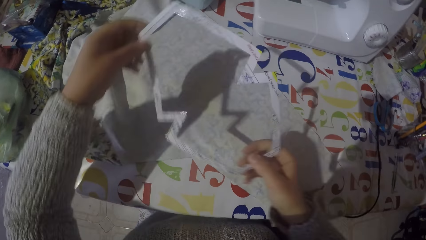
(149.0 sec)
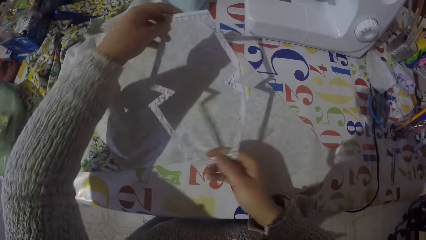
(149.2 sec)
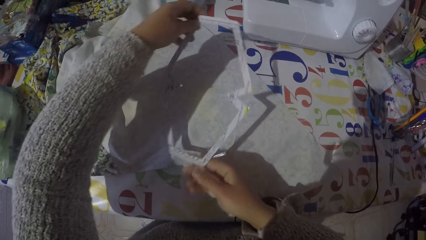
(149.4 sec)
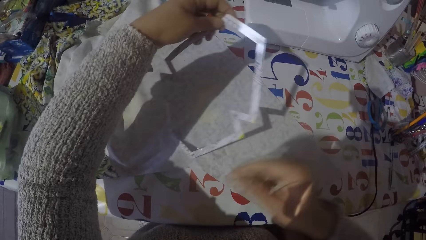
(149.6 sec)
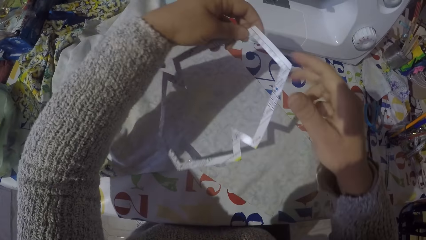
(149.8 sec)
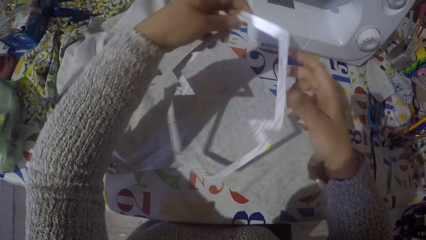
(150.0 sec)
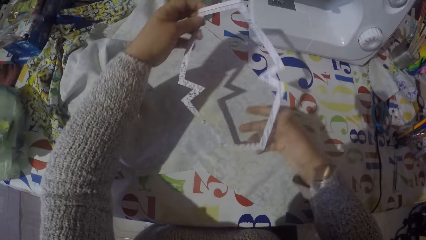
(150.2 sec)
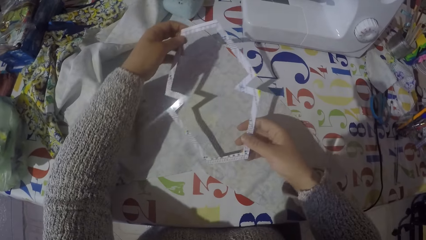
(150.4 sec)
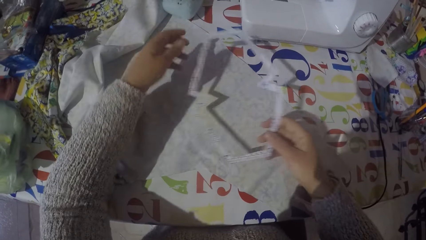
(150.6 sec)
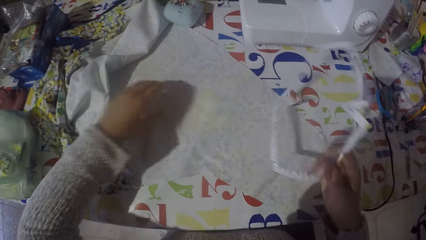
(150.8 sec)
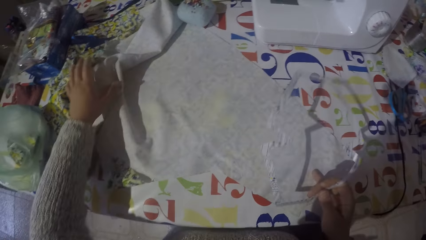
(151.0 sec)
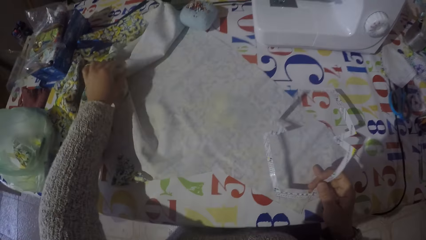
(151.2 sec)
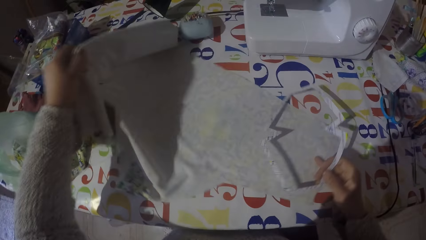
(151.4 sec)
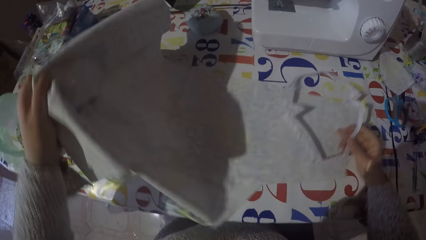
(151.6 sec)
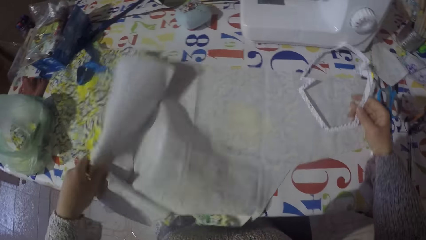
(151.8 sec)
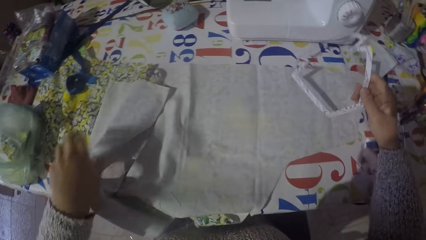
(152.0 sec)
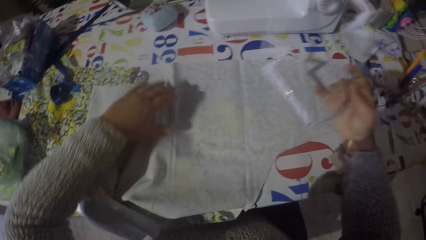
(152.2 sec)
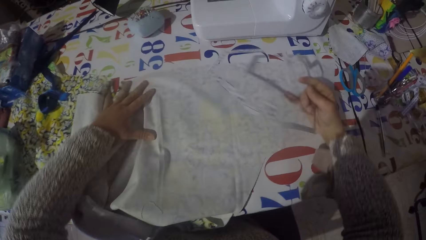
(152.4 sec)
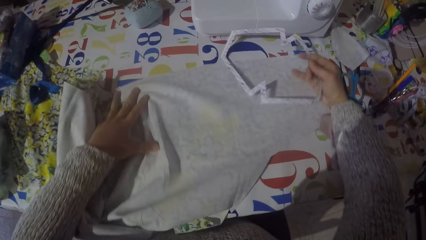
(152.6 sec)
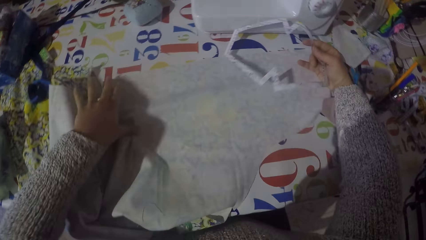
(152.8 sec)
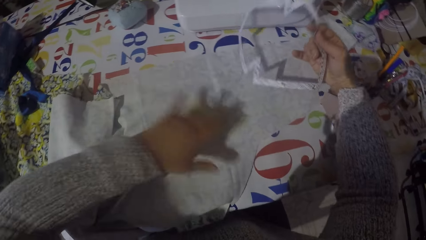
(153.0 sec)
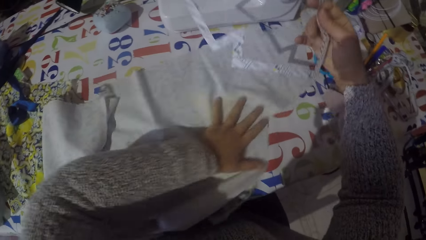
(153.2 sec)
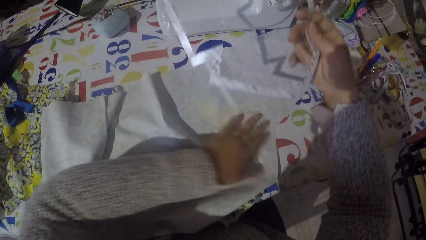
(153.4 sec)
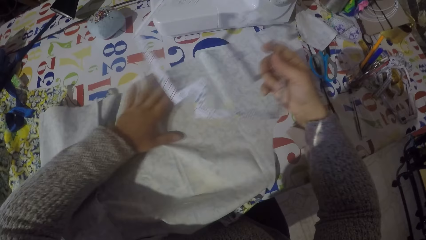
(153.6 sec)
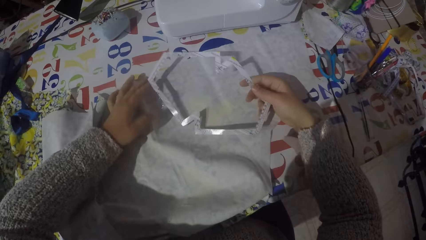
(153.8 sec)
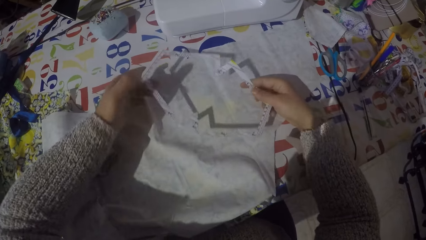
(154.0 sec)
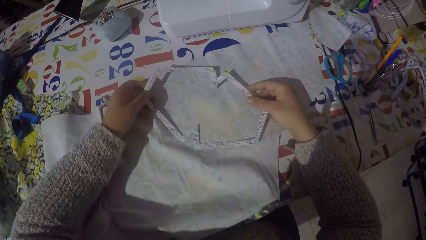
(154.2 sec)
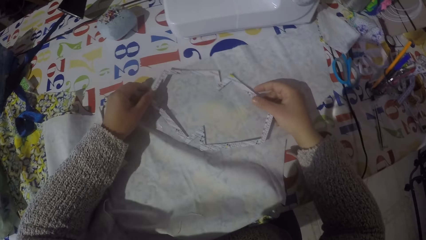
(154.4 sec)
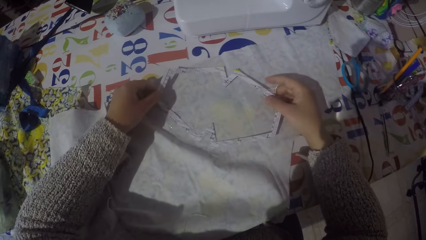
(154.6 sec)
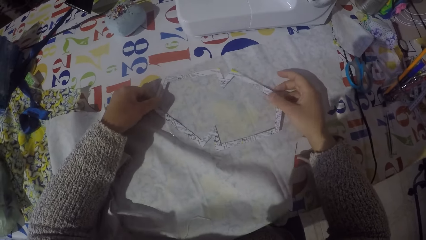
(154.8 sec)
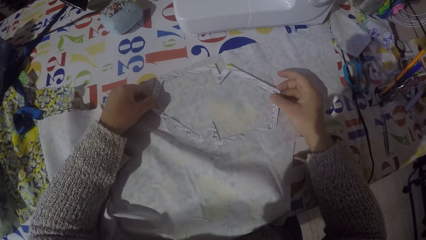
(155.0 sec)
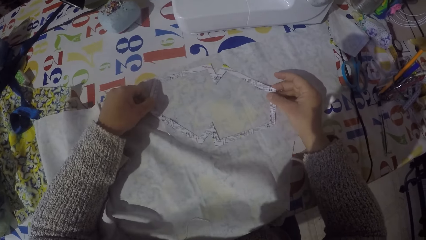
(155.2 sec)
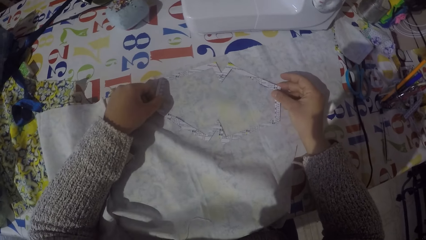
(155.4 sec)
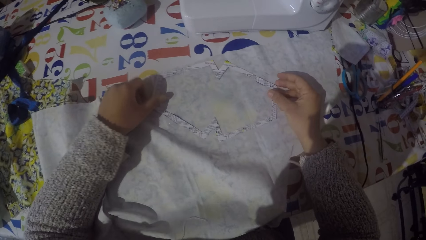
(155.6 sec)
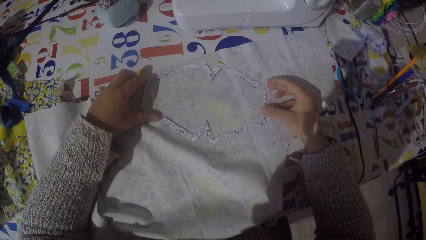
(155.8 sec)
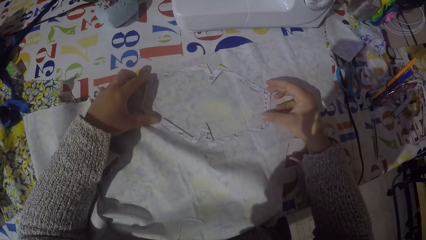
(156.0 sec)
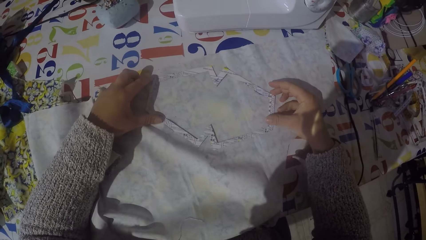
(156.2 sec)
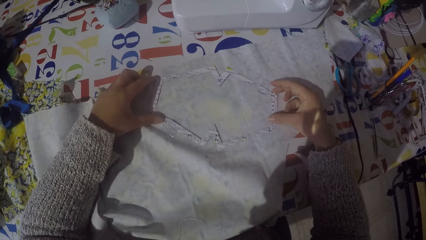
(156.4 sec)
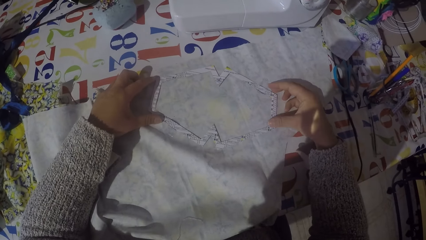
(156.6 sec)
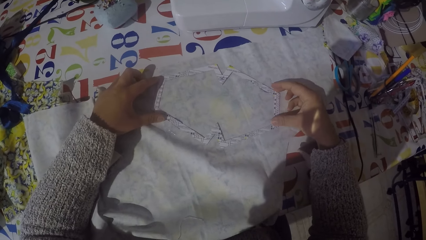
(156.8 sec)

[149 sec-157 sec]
The camera wearer turns something. They move the piece of cloth on the table. They stretch the piece of cloth on the table. They put the paper mold on the piece of cloth.

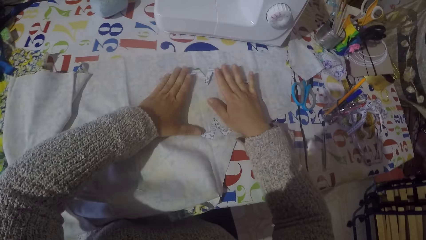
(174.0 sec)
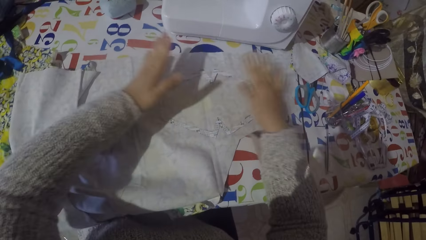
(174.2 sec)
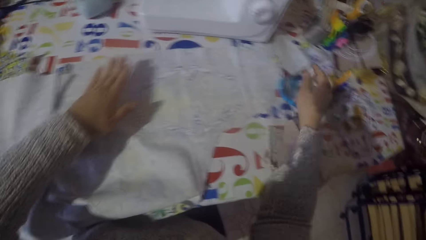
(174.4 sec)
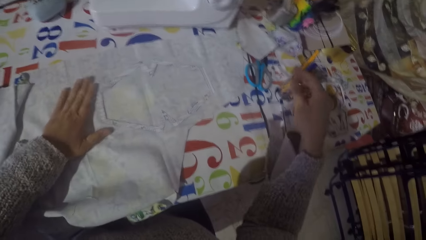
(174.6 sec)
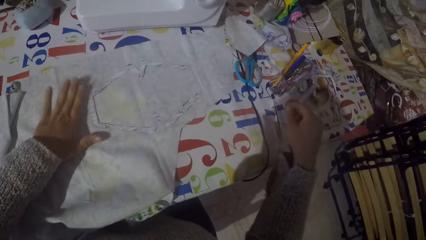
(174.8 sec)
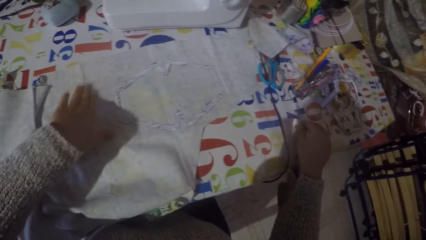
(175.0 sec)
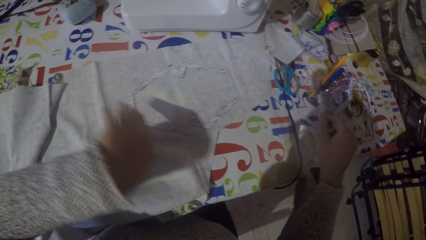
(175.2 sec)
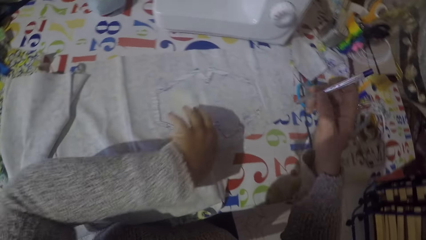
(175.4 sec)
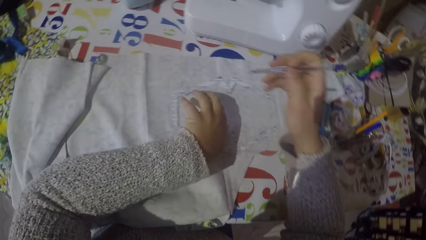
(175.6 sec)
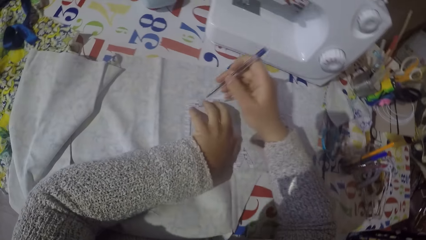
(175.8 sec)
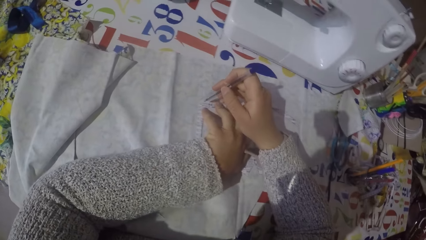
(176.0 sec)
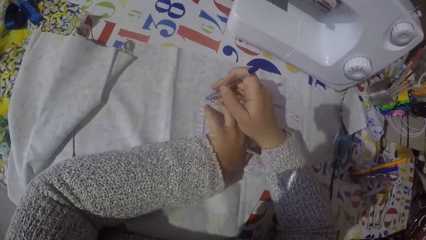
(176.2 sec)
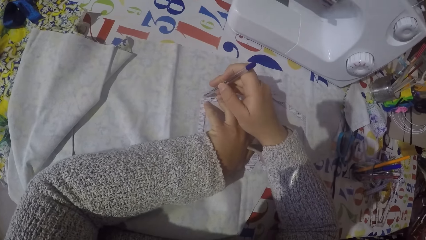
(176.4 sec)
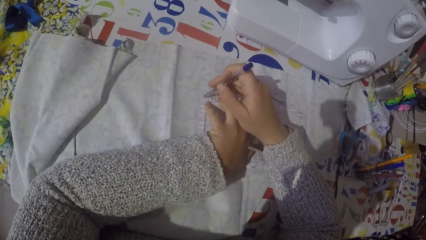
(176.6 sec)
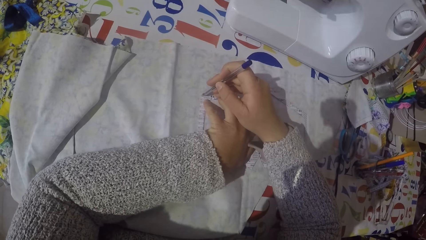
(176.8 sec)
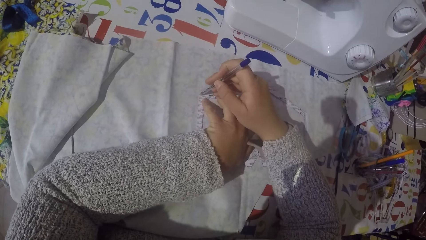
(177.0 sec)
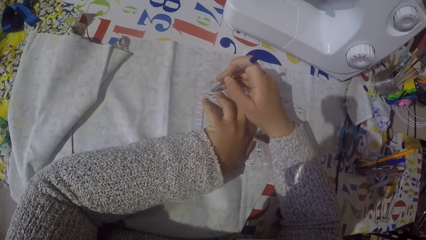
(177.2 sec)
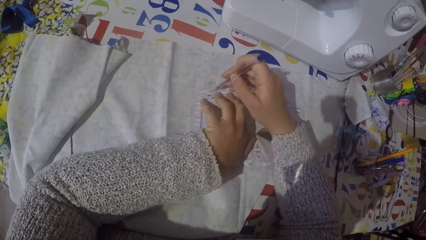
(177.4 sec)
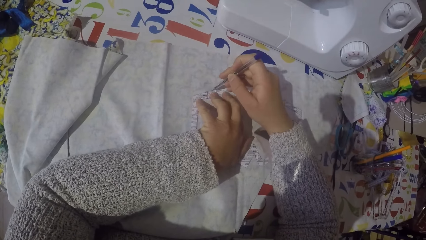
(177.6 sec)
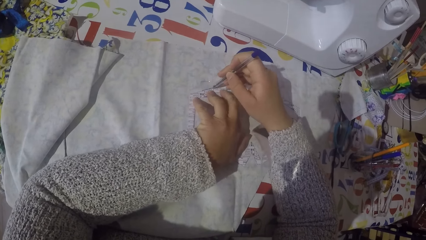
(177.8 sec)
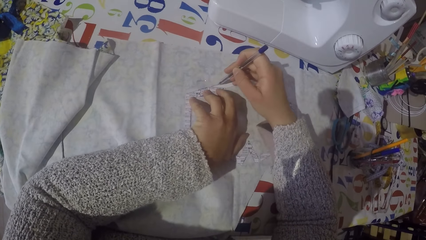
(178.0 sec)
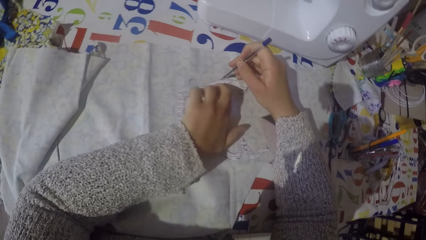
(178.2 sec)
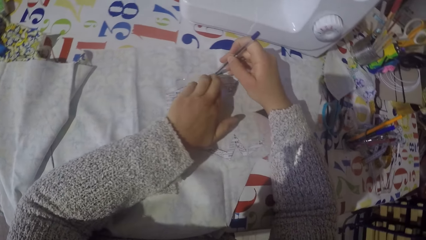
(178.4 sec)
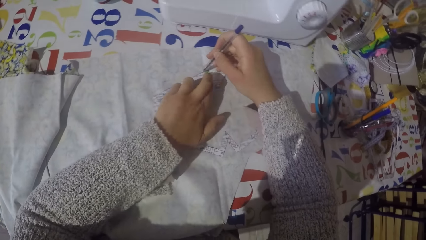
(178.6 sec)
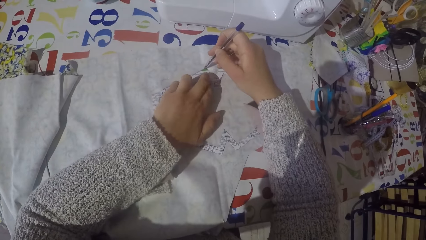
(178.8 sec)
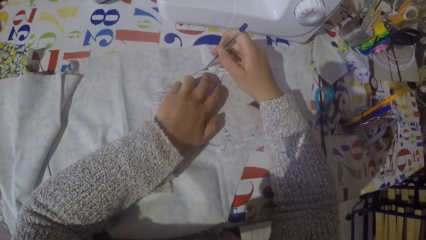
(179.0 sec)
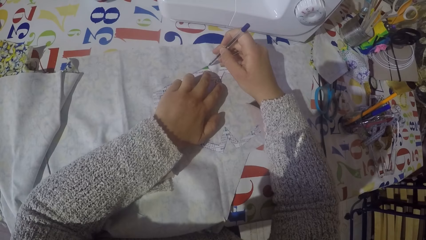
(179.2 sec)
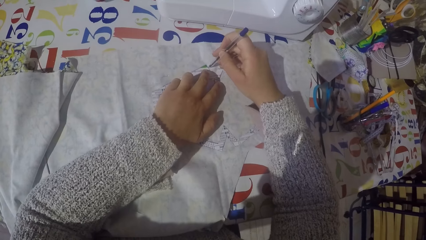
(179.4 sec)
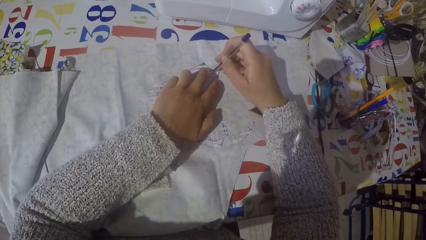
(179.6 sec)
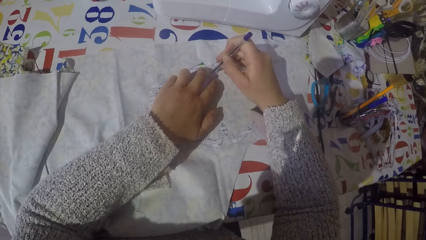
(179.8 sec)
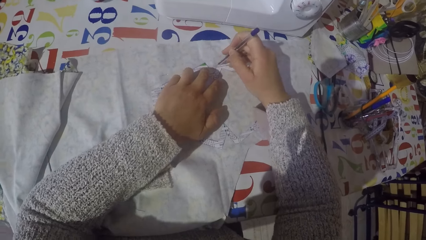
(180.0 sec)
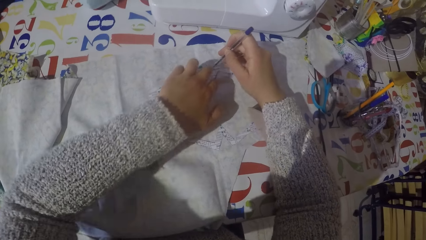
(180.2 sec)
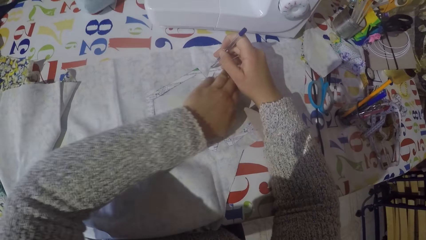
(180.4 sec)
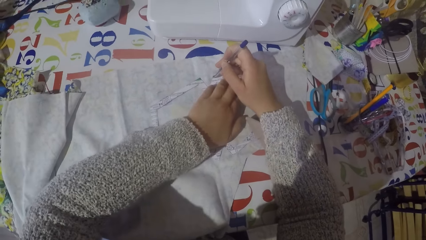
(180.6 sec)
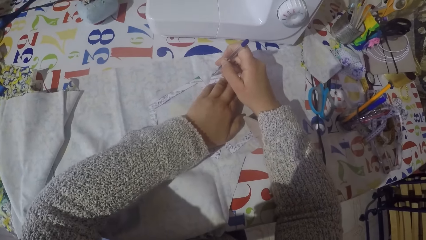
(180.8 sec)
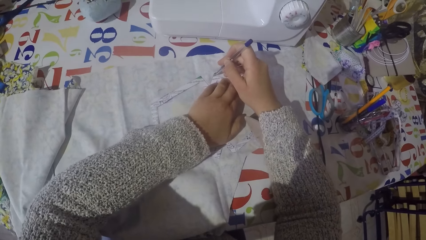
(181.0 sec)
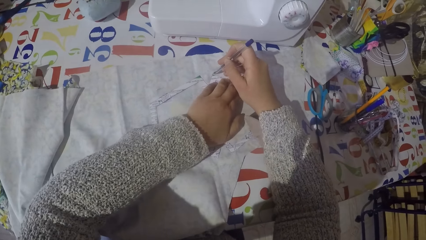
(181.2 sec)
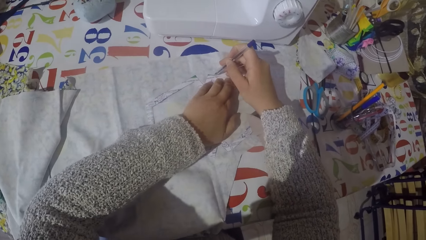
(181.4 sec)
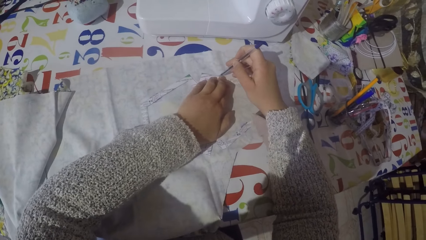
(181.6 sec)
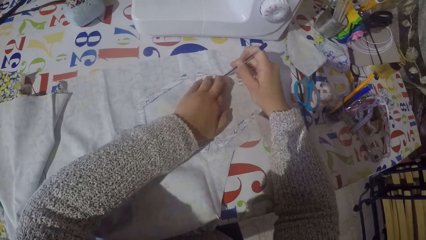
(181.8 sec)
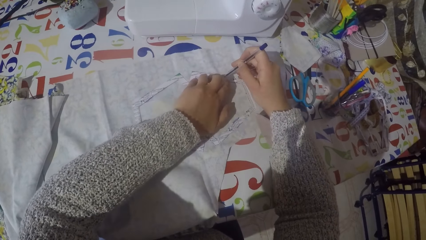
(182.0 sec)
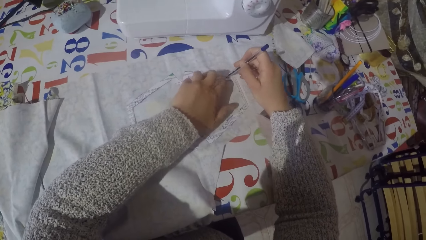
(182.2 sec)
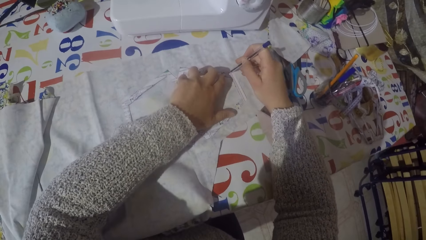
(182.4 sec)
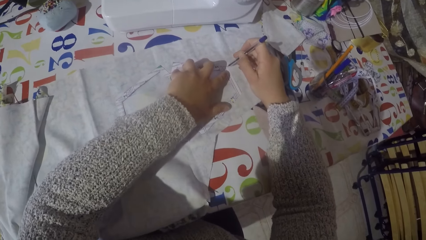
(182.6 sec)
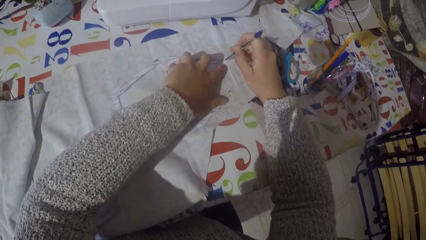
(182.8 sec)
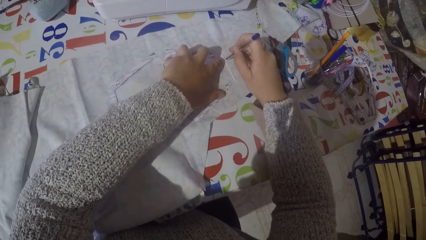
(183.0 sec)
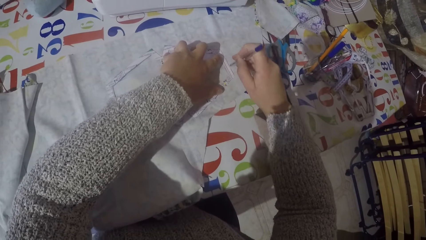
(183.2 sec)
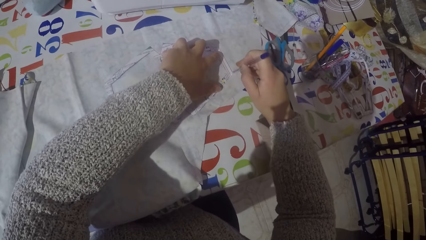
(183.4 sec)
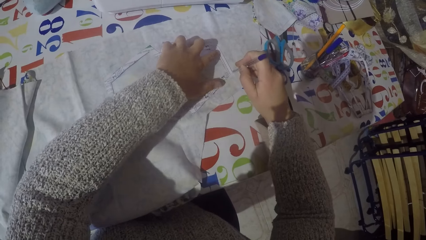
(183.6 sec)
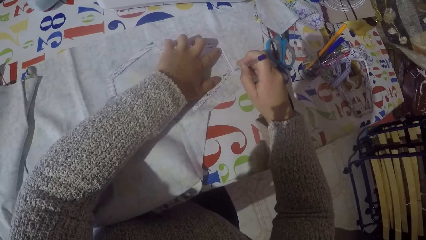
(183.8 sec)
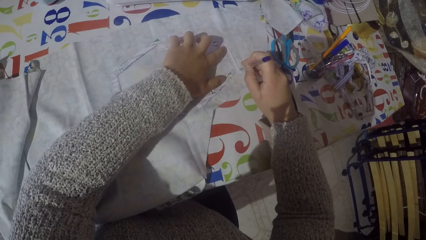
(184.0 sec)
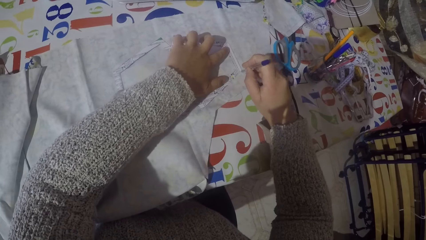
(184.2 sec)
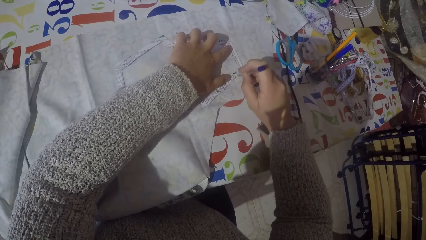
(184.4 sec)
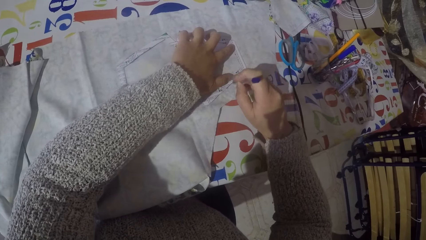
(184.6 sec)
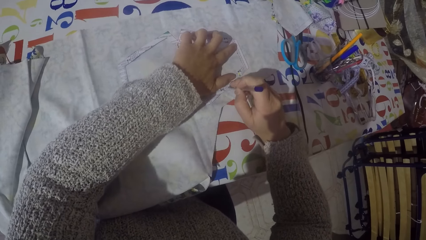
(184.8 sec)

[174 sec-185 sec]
The camera wearer taps on something. They tap on the material. They pick up a pen from the table. They mark the piece of cloth with the pen. They lift a hand. They draw on the material.
